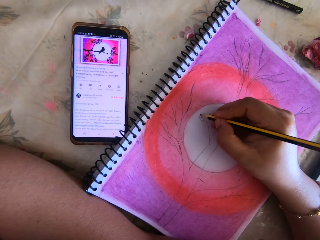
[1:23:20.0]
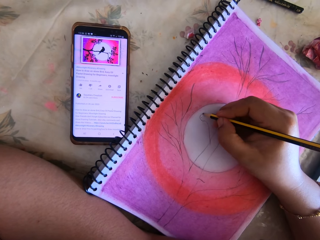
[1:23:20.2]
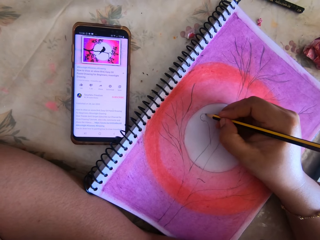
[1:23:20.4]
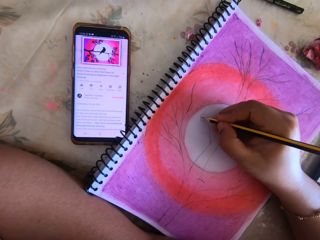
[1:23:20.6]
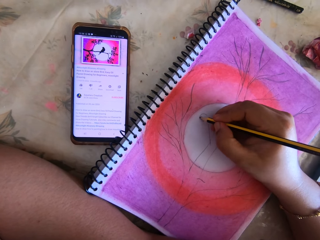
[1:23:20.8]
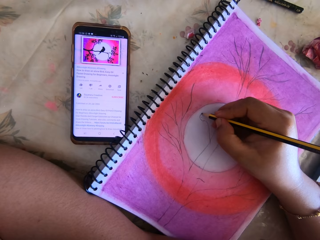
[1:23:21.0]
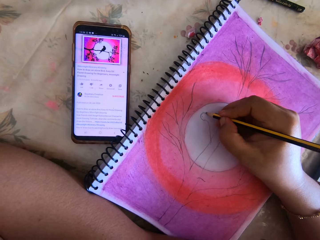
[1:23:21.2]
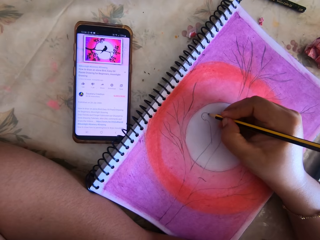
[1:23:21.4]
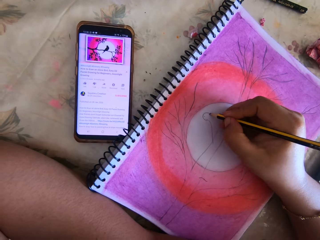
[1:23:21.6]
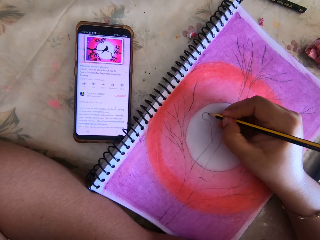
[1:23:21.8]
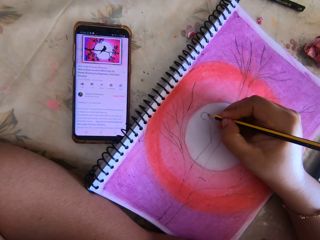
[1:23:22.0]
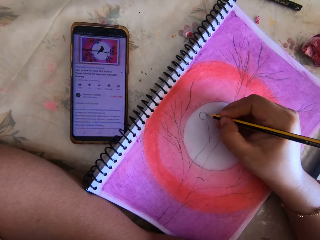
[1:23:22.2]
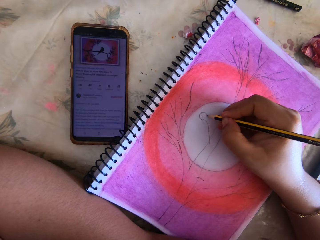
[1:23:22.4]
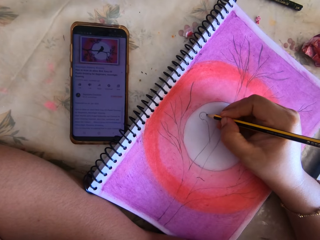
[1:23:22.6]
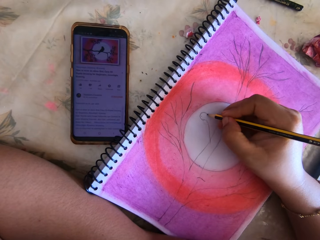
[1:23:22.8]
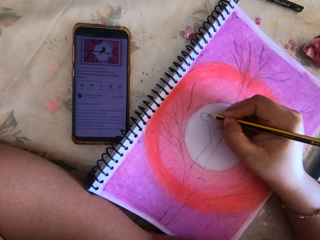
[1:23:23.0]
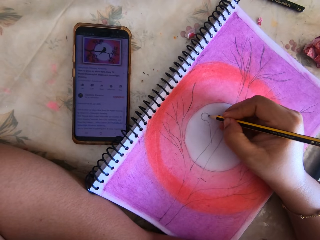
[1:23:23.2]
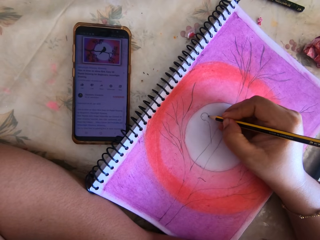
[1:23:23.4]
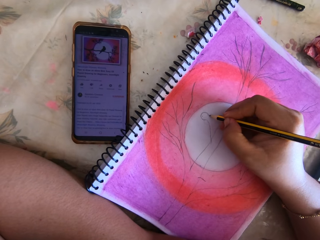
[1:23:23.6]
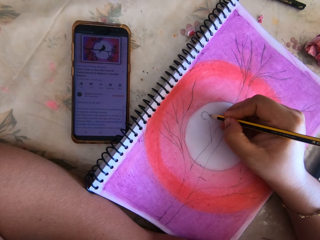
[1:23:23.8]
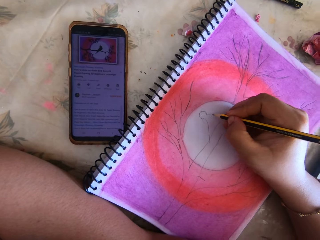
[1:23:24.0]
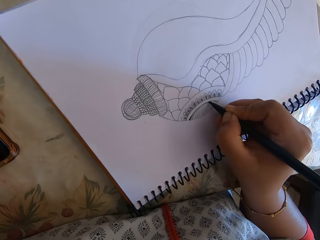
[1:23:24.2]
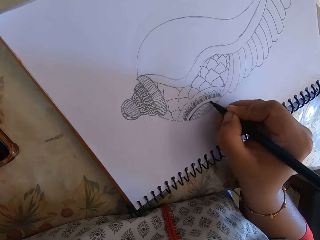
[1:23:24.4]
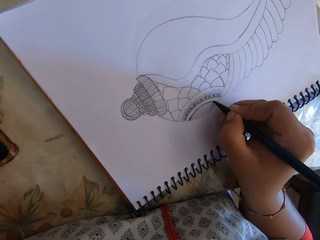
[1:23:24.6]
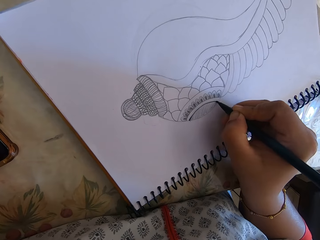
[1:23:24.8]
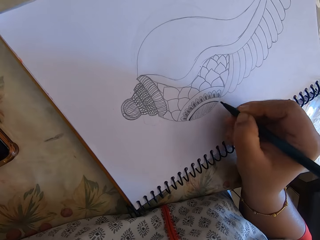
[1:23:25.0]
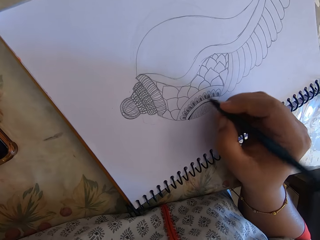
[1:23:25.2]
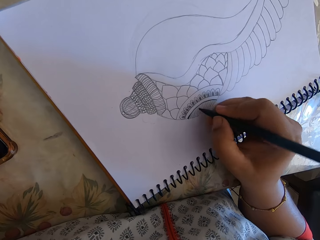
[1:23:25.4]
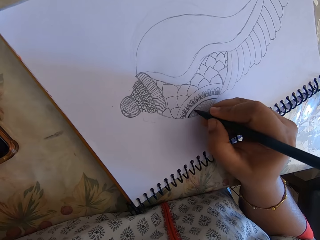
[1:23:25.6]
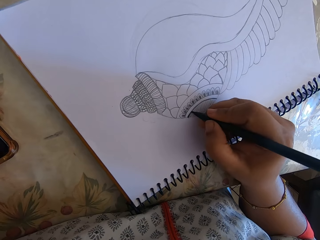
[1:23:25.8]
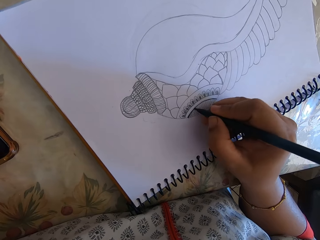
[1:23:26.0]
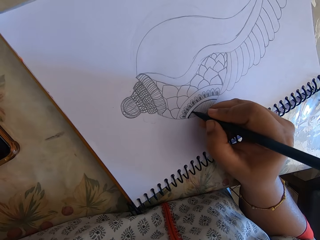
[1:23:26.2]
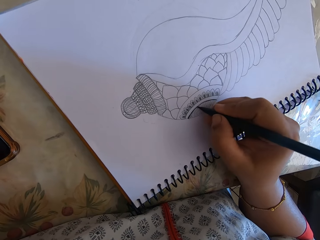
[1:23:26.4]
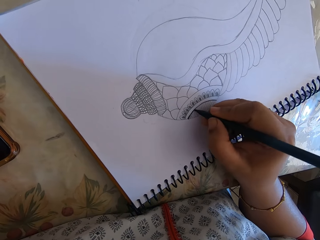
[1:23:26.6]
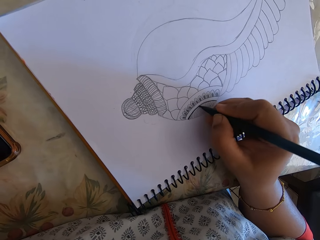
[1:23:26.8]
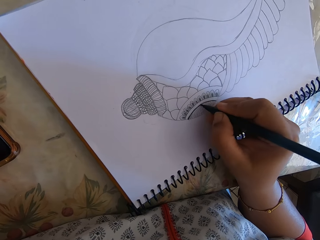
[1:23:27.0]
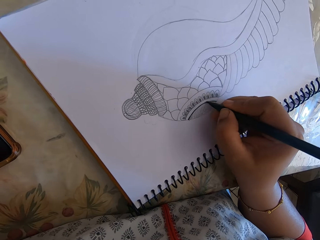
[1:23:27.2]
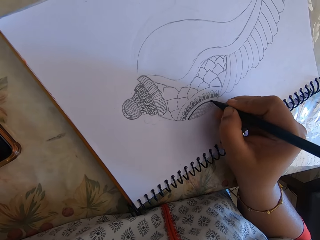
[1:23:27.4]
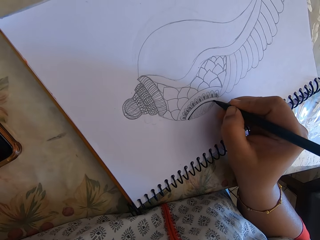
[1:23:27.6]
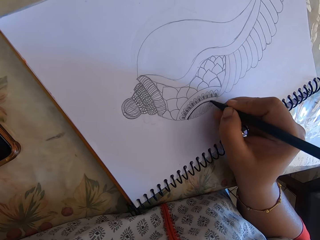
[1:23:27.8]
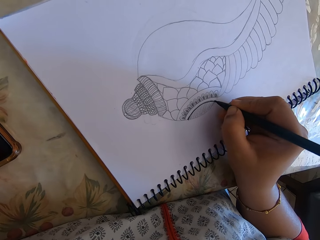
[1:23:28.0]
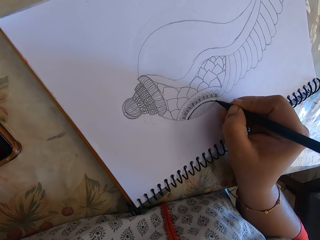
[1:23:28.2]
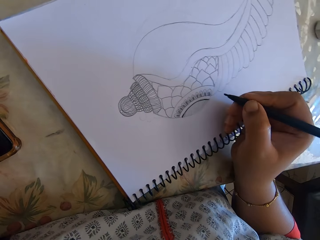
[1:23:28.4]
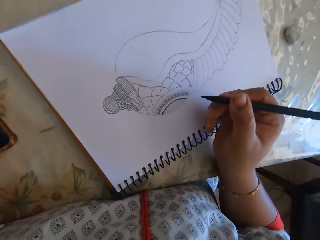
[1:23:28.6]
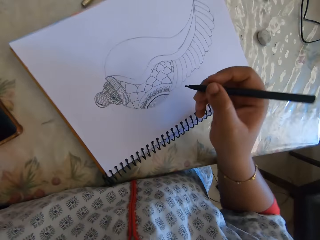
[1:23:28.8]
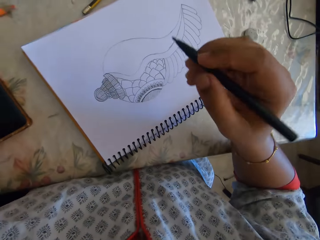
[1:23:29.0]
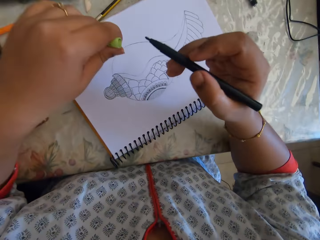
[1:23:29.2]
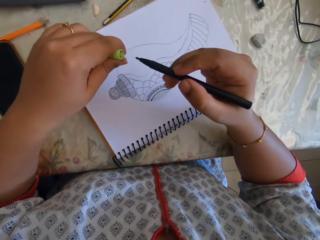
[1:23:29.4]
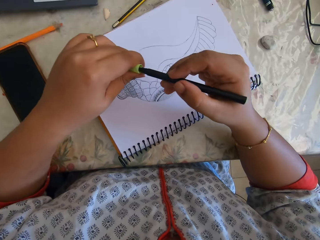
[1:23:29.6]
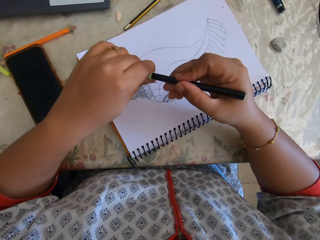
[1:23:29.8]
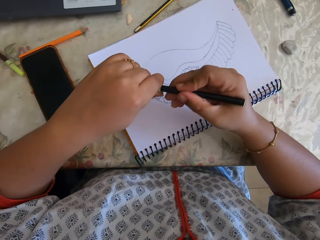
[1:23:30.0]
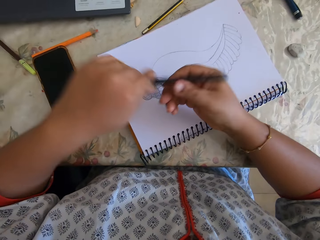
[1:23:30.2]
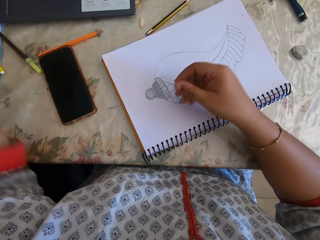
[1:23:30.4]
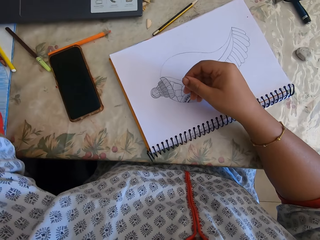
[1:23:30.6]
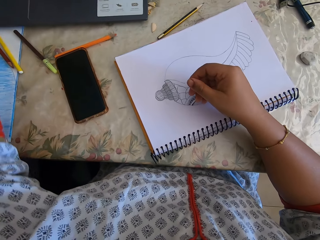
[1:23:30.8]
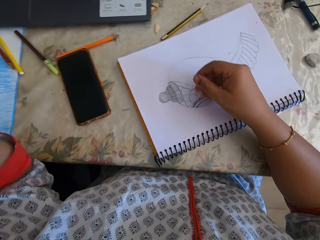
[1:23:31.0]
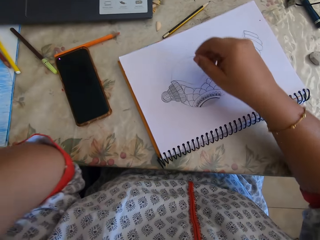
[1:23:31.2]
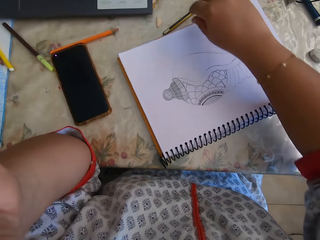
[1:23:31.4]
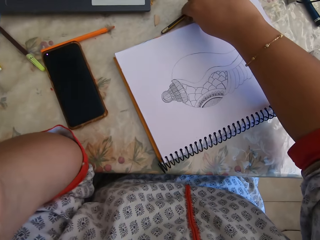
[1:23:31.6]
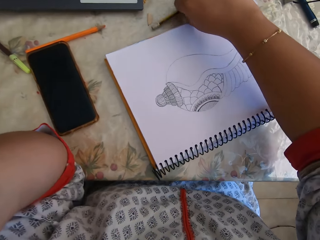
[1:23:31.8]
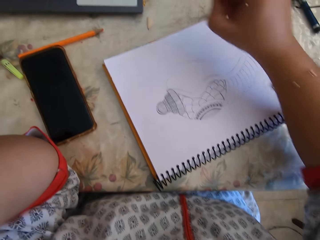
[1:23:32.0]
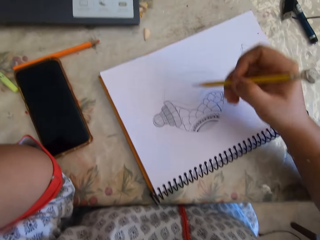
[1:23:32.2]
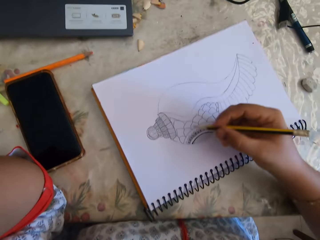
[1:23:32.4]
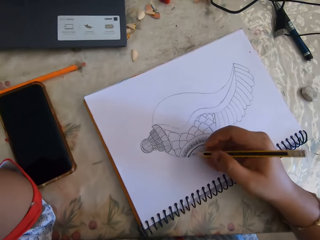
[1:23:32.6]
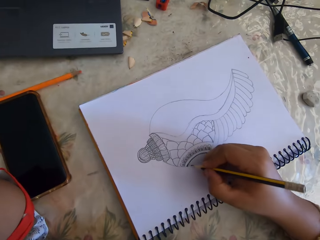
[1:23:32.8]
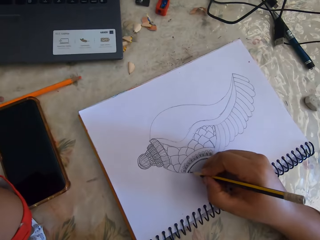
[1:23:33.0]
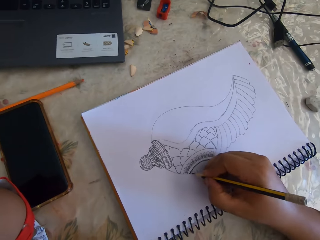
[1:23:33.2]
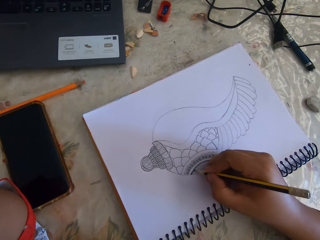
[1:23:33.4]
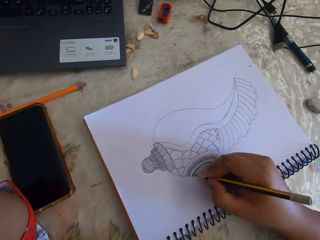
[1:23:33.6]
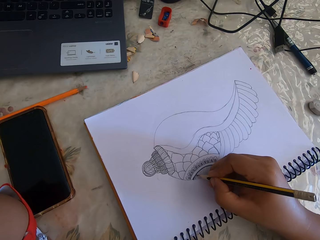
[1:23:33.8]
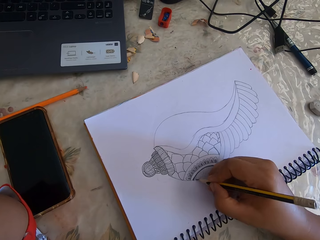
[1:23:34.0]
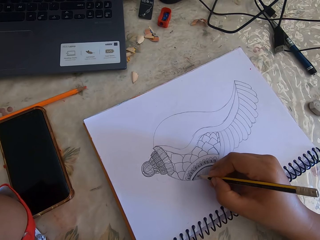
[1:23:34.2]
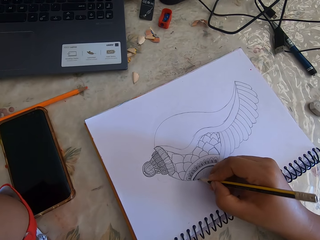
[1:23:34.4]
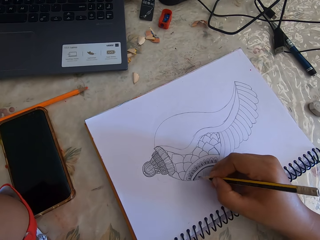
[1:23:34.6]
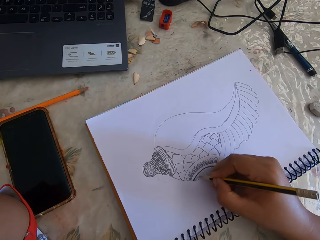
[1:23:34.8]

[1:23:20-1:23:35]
The camera wearer draws on the book with a pencil. A person writes. The camera wearer closes the pen with the cap. They take the pencil from the table. They draw on the book with the pencil.

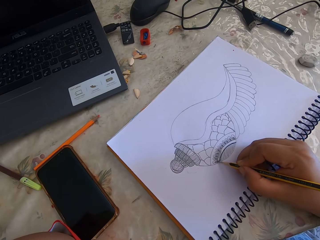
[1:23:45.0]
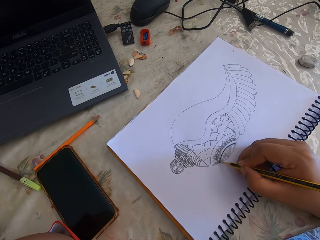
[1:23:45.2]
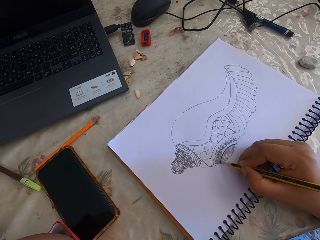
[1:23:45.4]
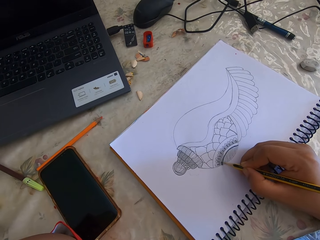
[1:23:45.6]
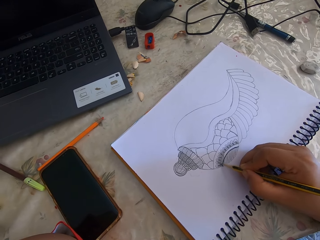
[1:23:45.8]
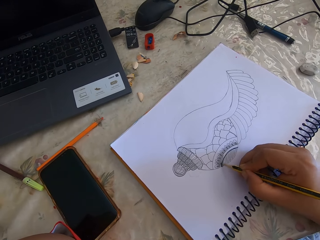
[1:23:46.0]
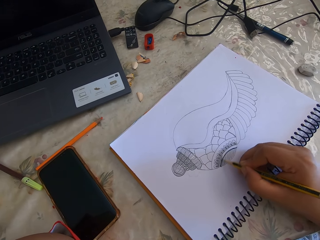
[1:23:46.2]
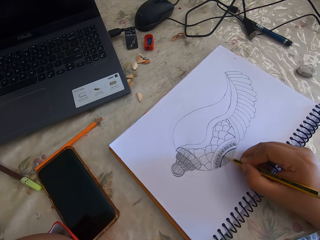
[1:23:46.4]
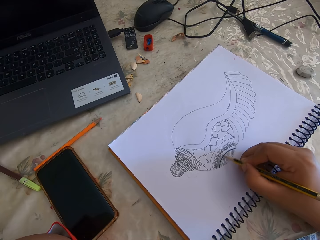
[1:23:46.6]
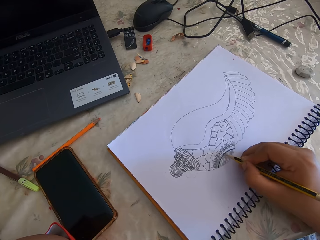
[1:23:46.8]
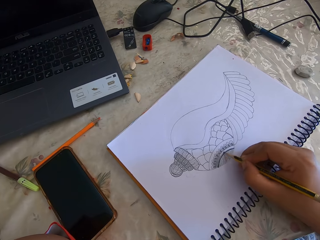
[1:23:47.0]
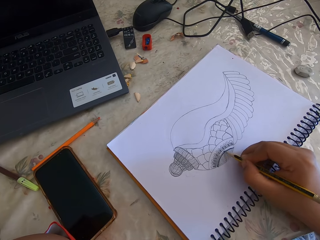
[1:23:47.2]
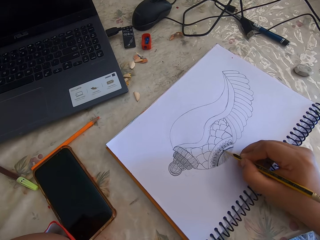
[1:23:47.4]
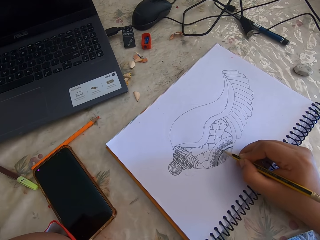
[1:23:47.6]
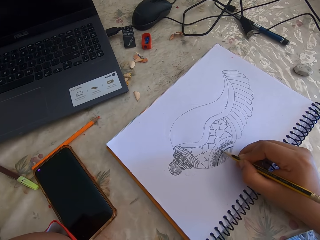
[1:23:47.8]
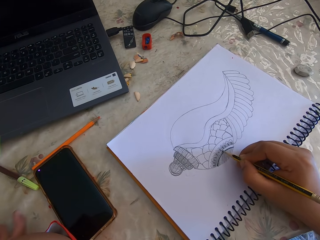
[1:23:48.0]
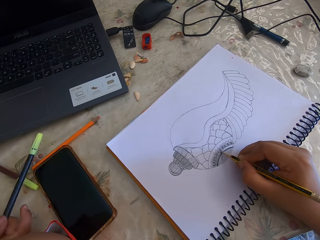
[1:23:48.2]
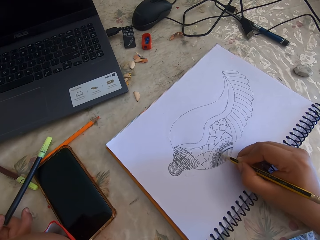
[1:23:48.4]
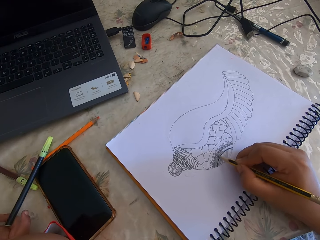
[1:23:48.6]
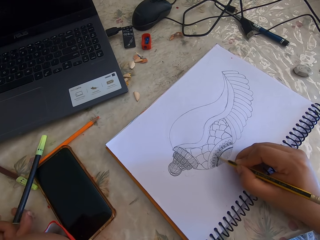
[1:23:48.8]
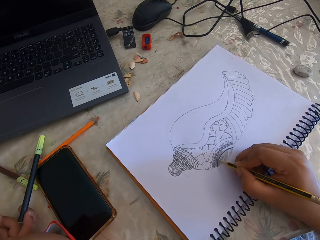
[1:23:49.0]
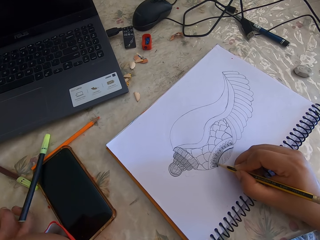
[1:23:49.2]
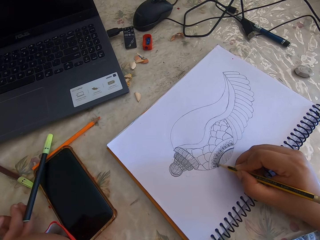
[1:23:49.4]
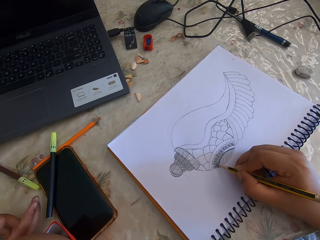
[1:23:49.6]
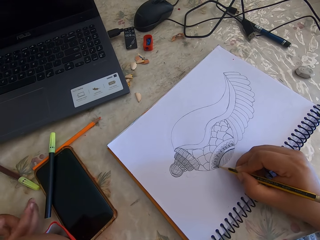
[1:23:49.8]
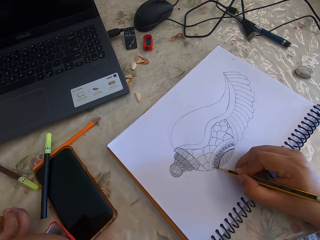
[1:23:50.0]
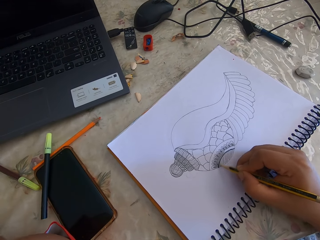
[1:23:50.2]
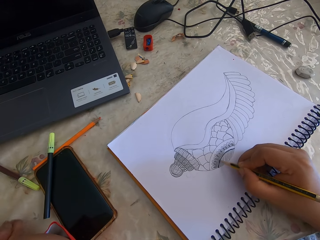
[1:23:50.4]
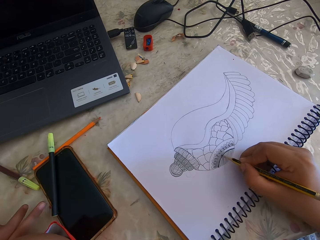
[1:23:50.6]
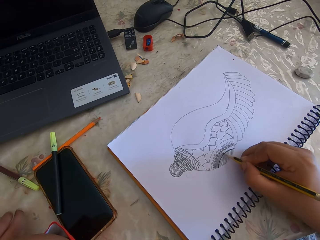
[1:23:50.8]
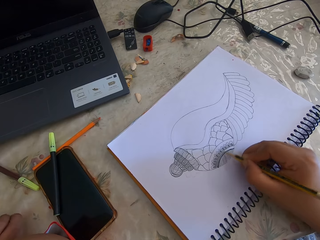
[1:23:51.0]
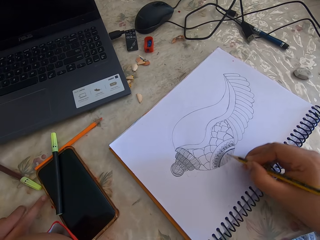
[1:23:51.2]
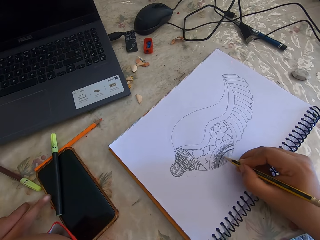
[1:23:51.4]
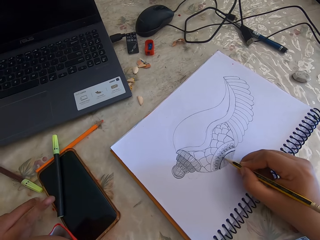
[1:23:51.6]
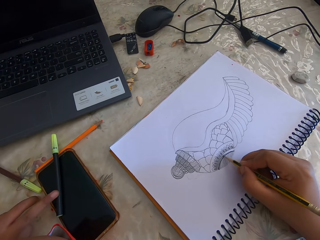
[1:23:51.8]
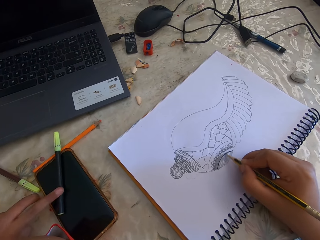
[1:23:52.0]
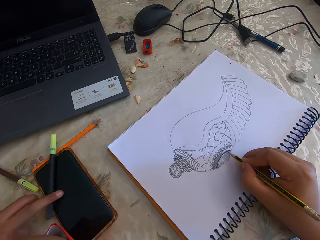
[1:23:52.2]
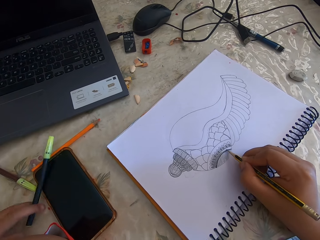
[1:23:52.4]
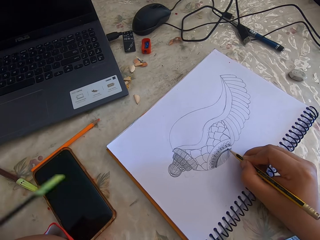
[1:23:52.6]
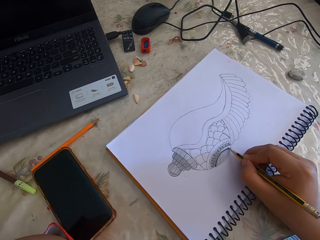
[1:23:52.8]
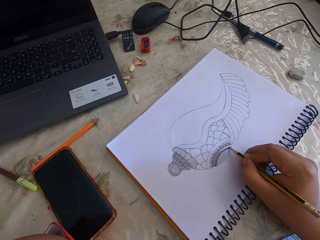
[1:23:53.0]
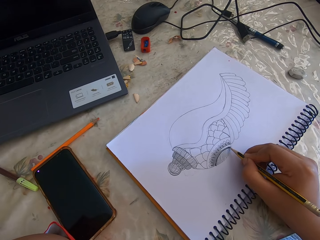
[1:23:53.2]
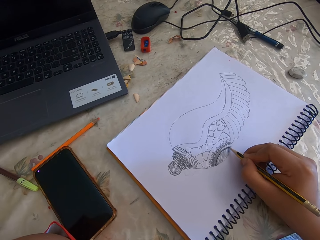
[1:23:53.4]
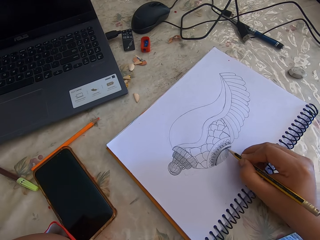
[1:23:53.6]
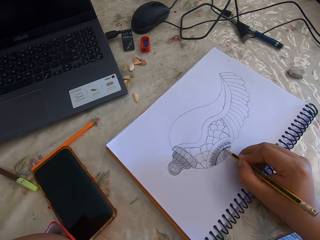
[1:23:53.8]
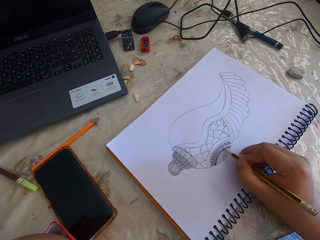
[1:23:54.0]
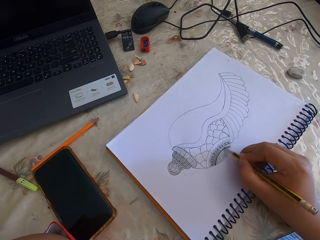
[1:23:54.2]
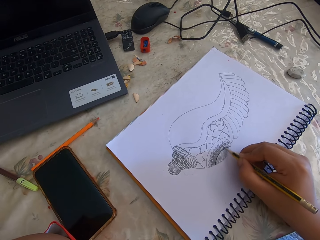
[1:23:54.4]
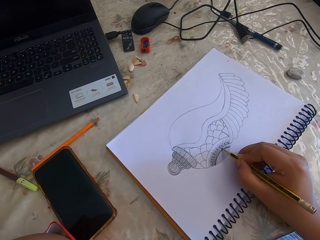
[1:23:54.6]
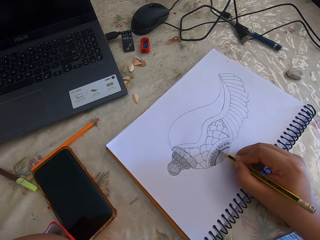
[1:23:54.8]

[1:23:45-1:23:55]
A child puts a color pen on the phone. The camera wearer draws on the book with a pencil. The child takes the color pen. The camera wearer draws on the book with the pencil.
